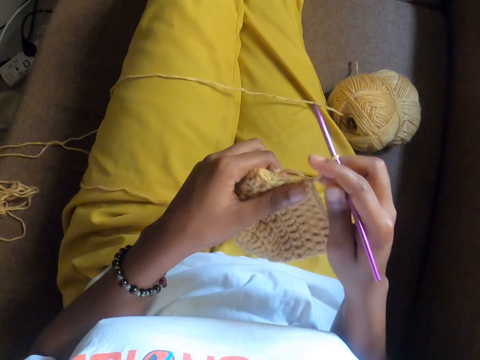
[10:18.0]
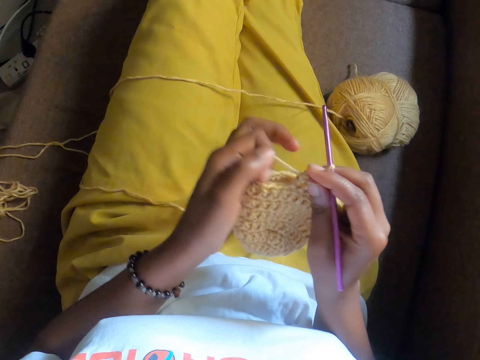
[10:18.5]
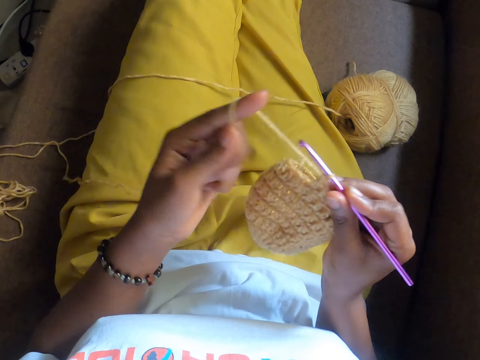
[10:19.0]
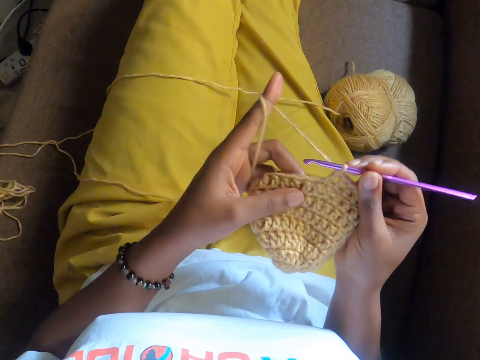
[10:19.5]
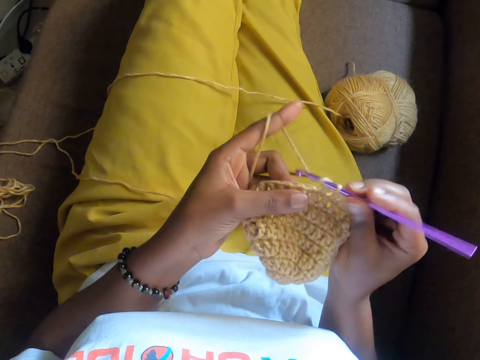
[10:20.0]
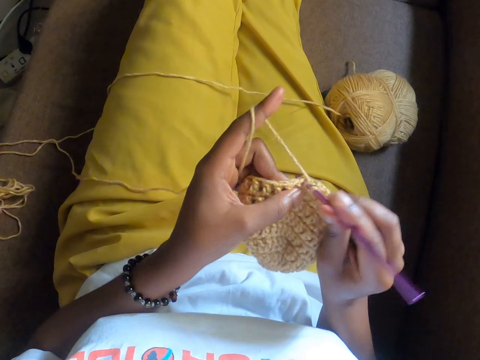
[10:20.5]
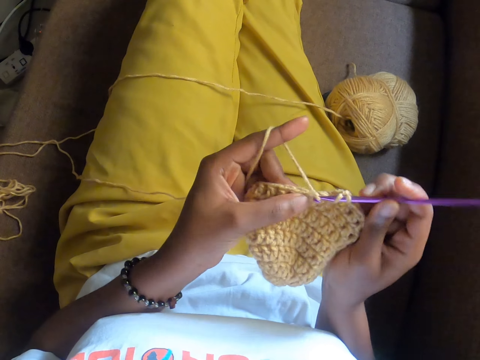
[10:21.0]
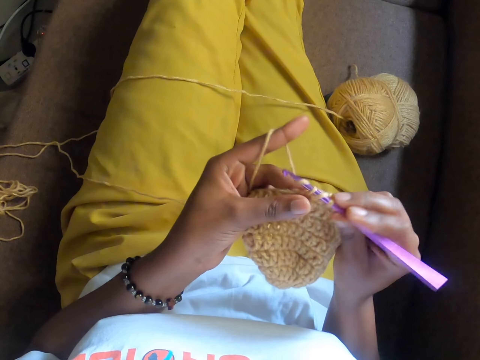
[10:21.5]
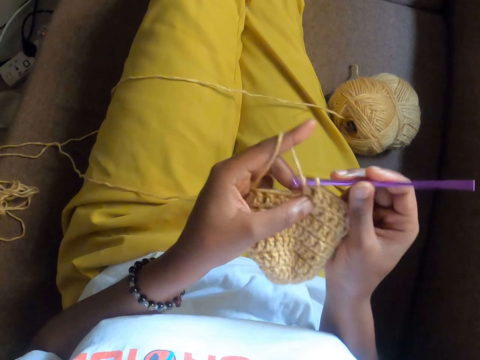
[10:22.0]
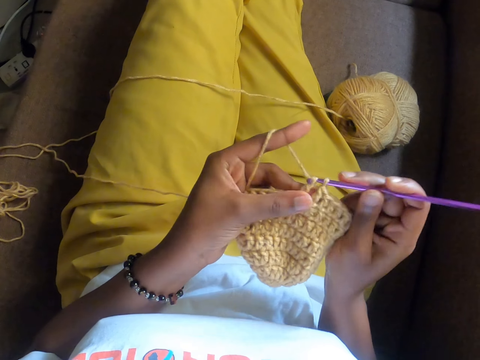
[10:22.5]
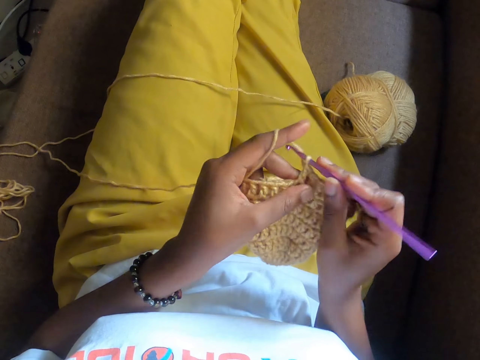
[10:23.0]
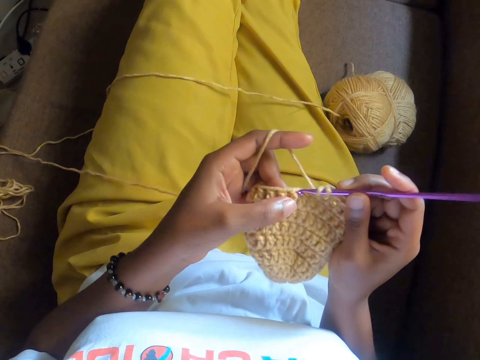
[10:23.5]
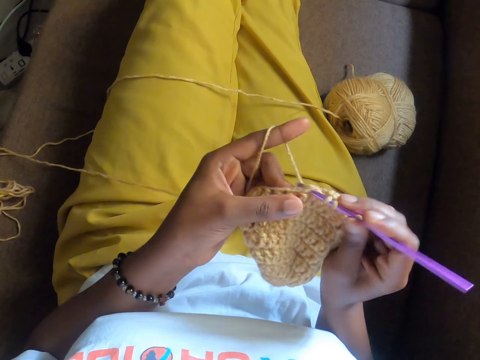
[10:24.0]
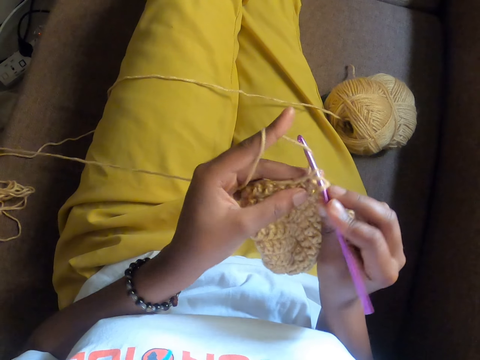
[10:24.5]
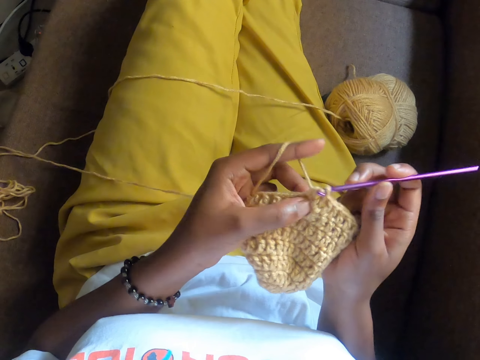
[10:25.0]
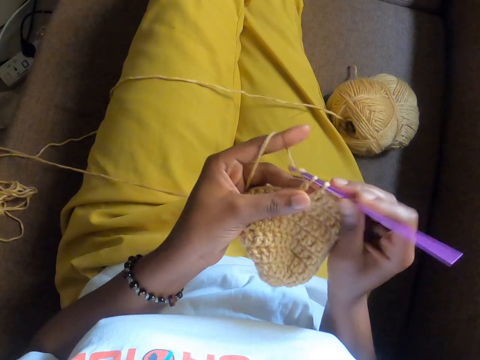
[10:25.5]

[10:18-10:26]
The camera wearer crochets the wool with the crochet hook in her right hand. She ties the thread on the finger.

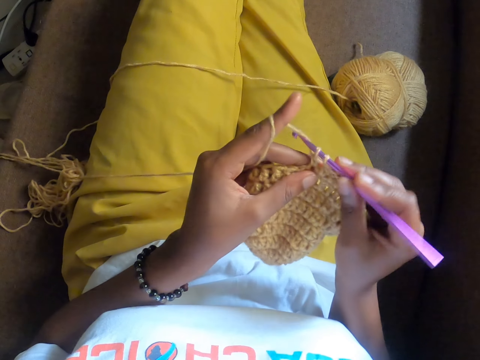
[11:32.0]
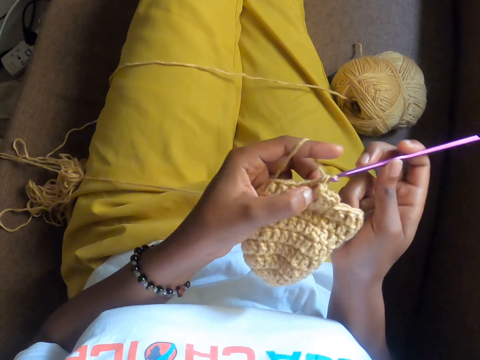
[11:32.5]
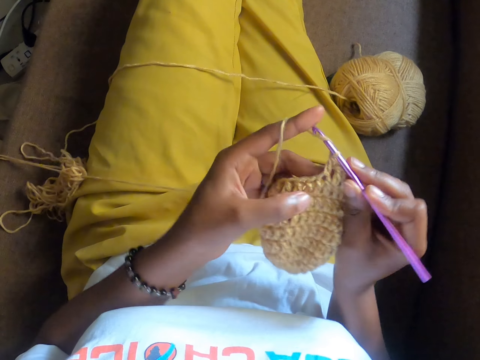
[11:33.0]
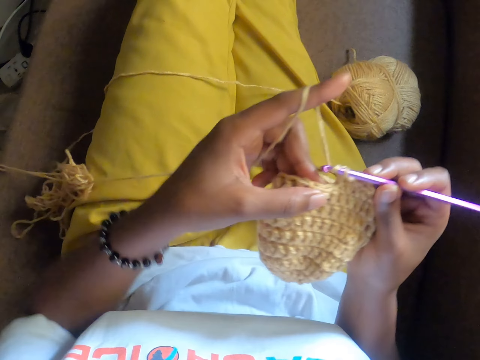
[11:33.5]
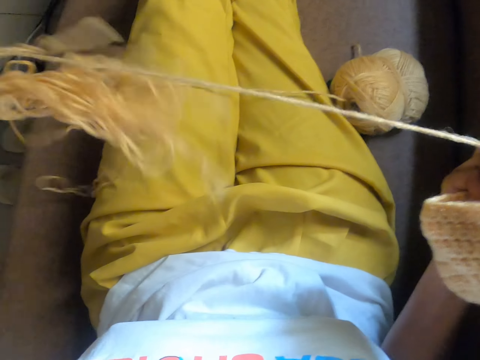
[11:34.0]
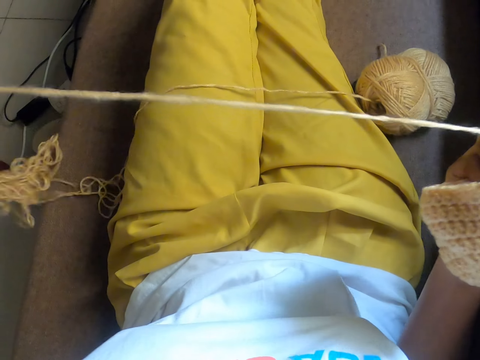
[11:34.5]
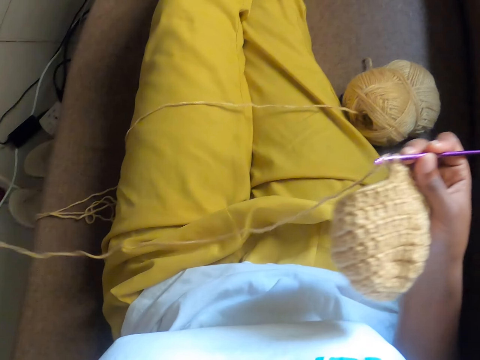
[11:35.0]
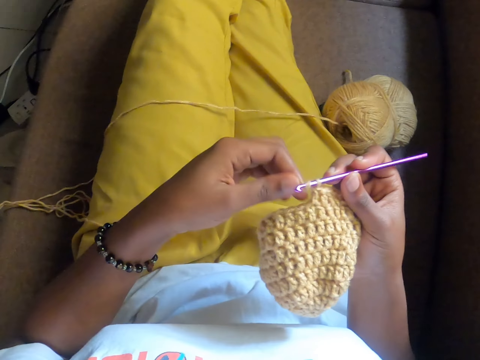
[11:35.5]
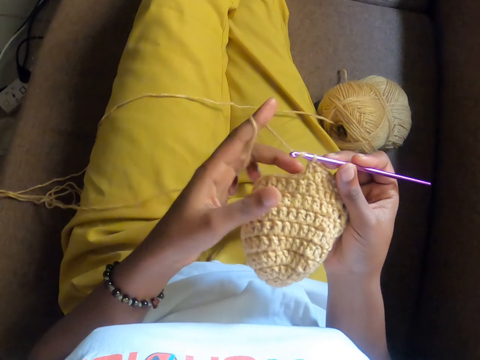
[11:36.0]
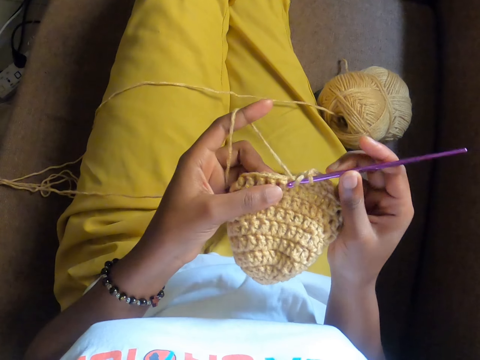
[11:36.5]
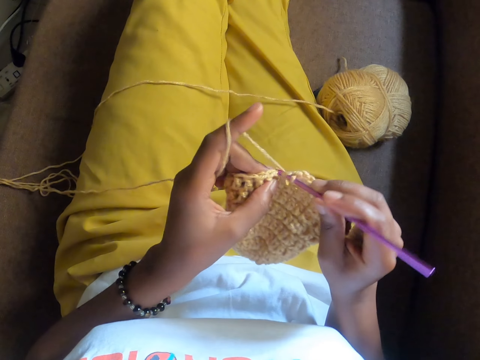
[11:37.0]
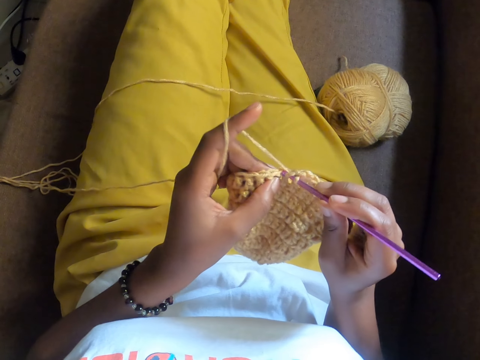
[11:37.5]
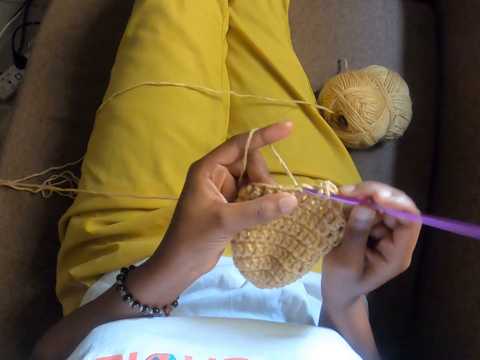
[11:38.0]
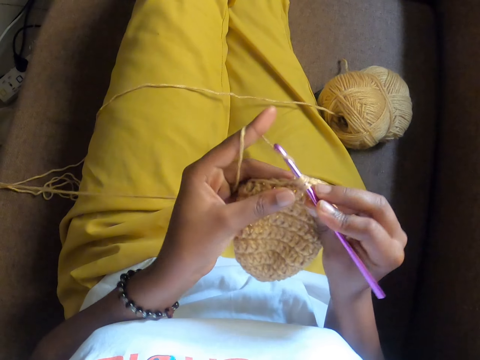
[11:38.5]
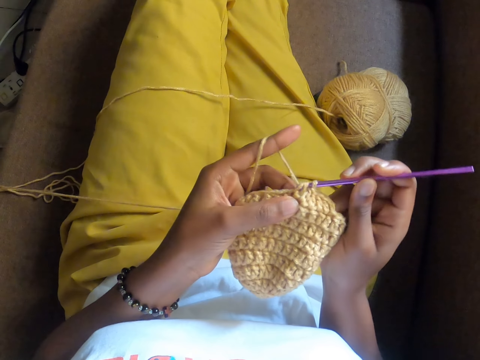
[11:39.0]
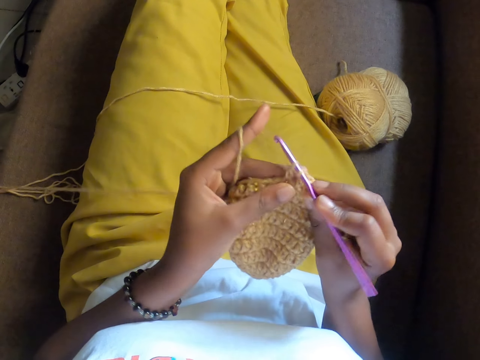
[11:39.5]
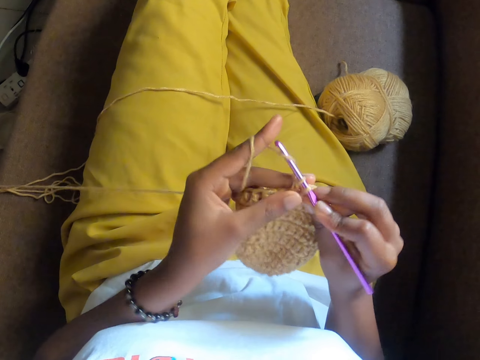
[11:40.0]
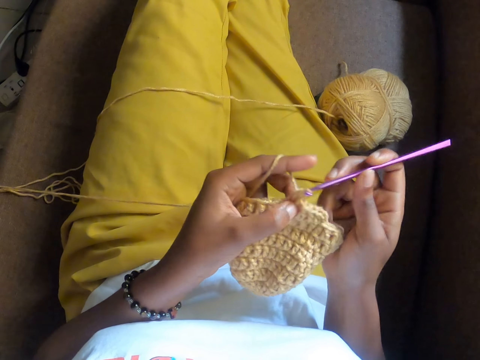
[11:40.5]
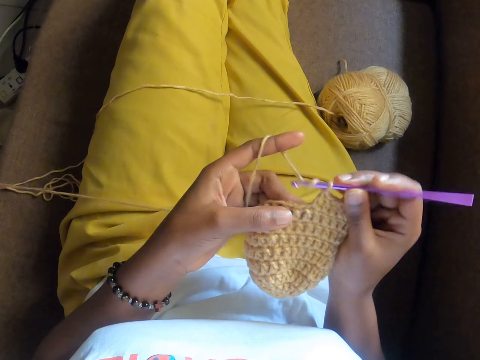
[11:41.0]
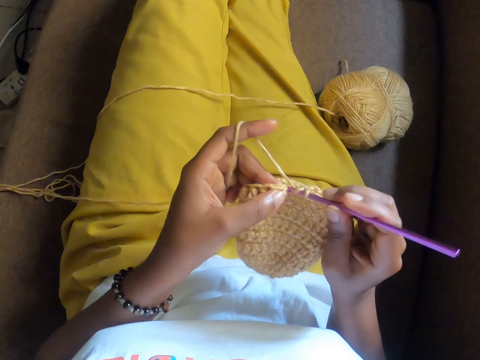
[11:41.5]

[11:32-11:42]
The camera wearer pulls a part of the wool with her left hand. She crochets the wool with the crochet hook in her right hand.

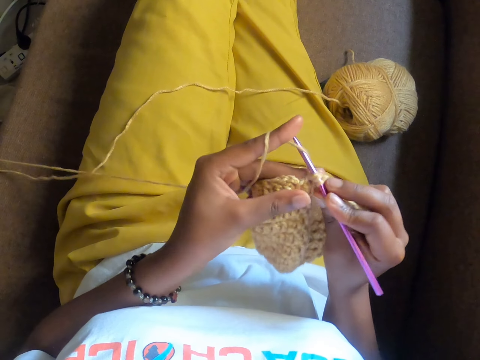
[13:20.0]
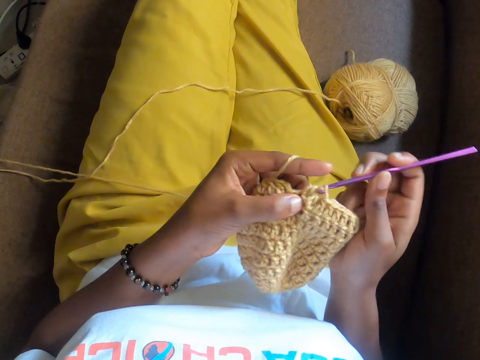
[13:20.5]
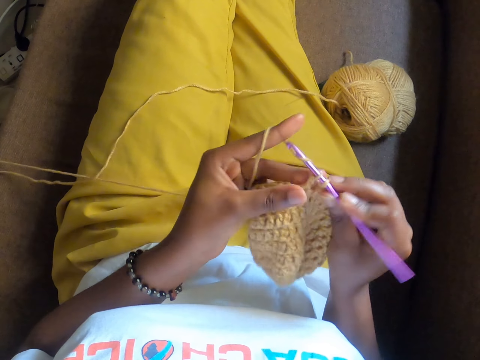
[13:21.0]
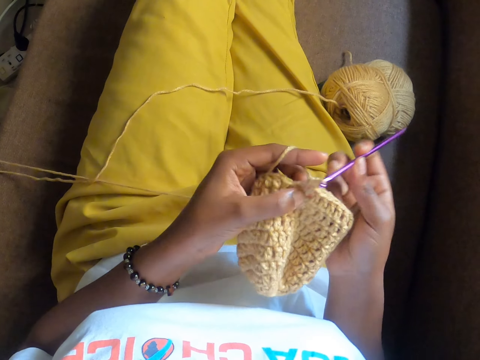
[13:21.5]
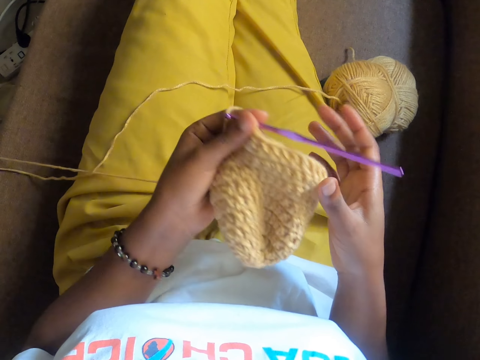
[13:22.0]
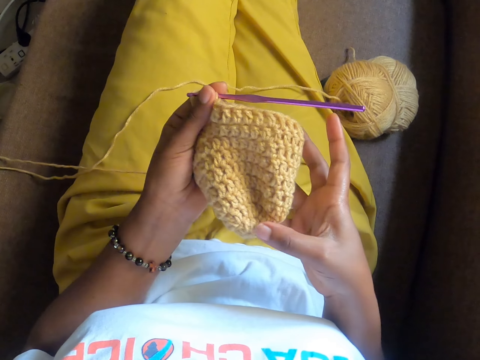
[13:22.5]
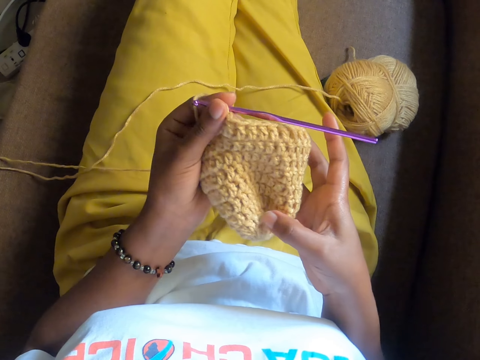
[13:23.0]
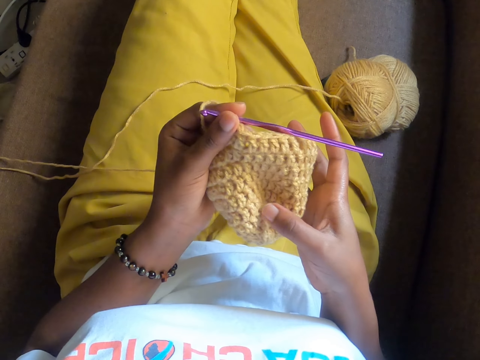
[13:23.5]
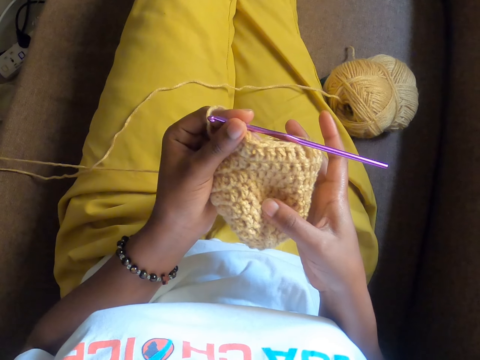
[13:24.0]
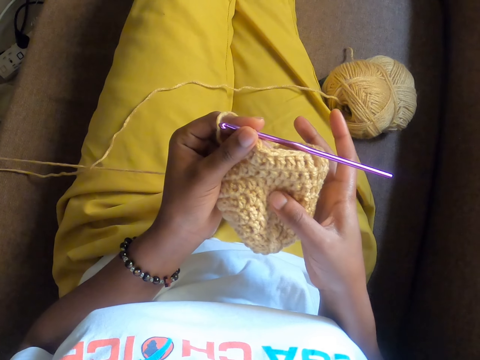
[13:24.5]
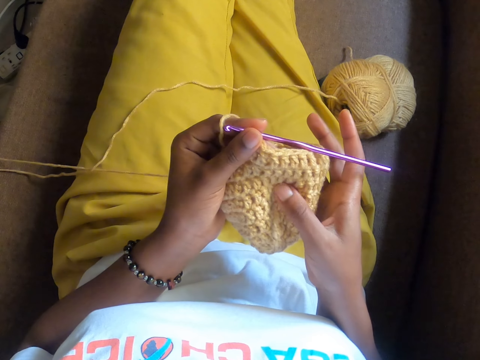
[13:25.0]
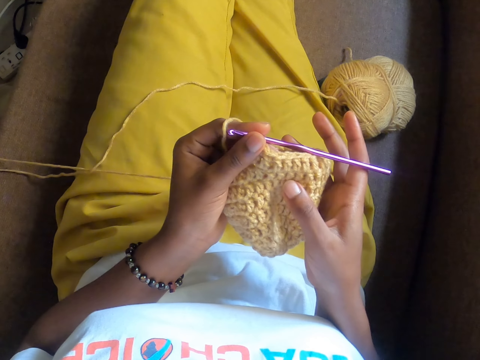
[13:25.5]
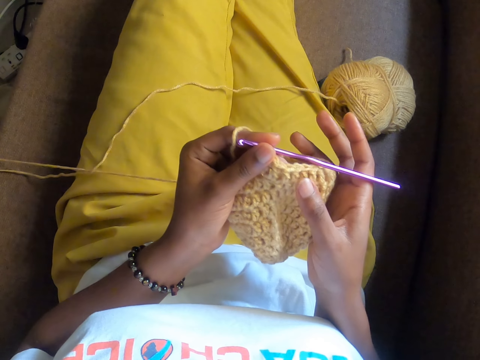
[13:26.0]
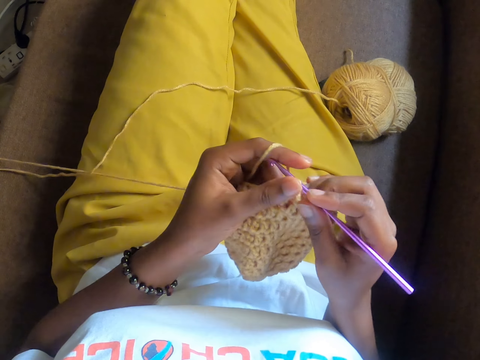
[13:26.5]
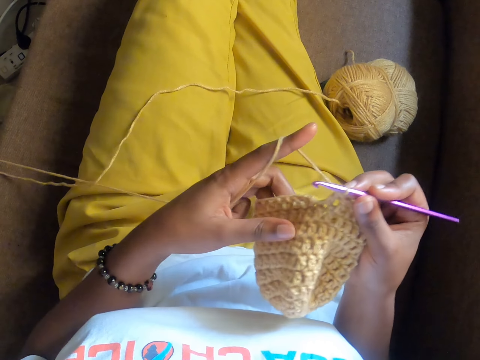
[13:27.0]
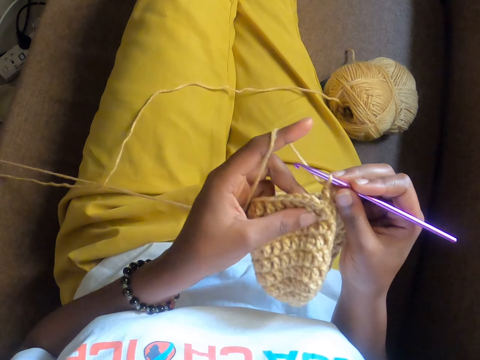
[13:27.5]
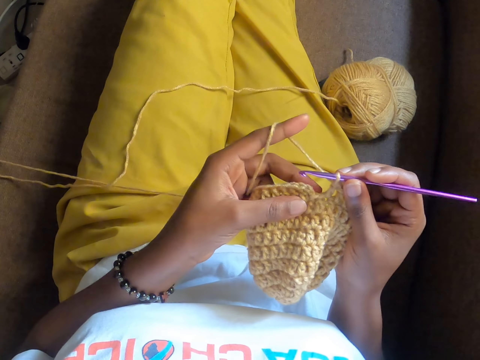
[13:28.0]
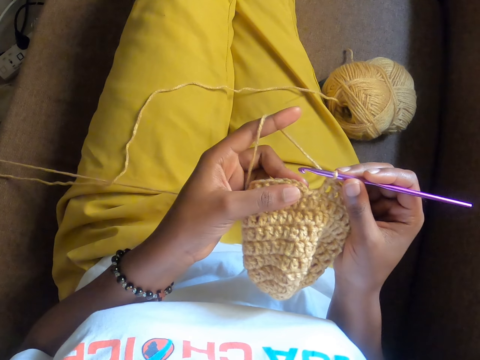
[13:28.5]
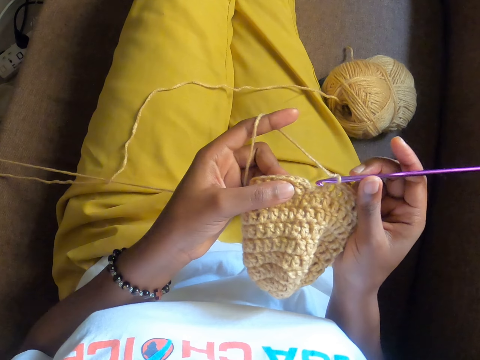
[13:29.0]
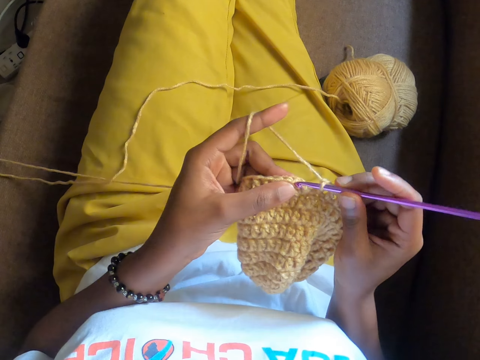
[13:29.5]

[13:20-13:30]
The camera wearer passes the crochet hook to her left hand. She counts crochet stitches with her right hand. She holds the crochet hook in her right hand. She crochets the wool with the crochet hook in her right hand.
